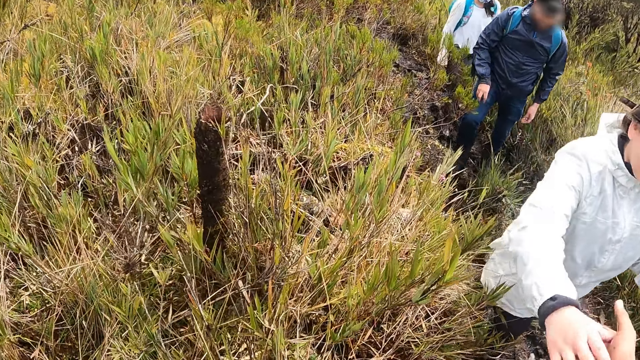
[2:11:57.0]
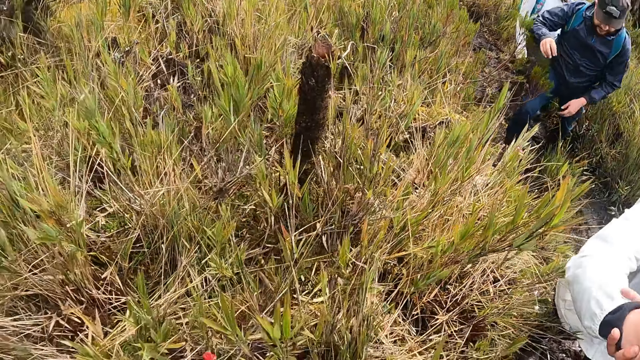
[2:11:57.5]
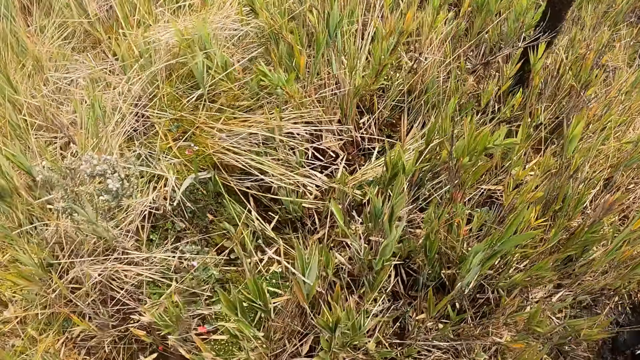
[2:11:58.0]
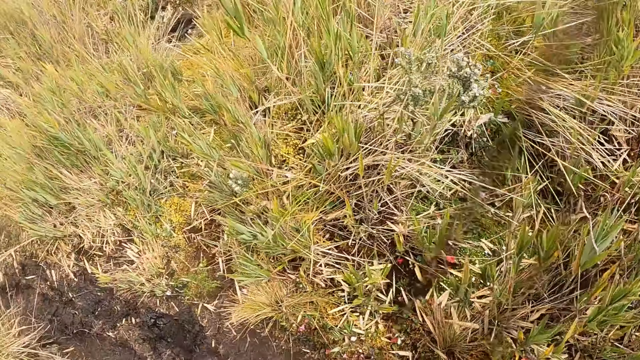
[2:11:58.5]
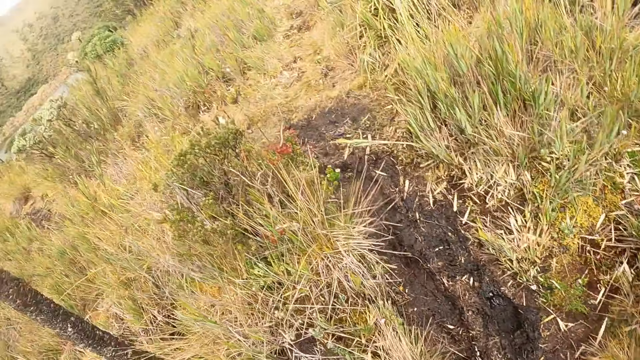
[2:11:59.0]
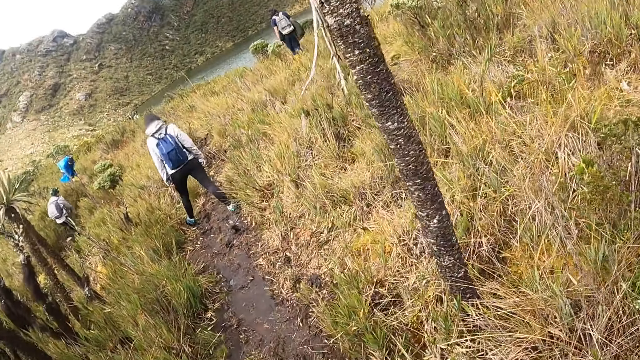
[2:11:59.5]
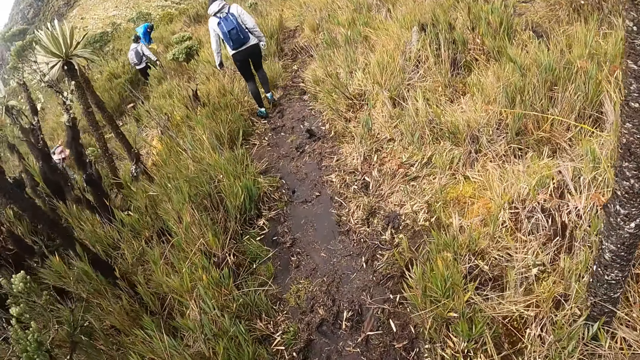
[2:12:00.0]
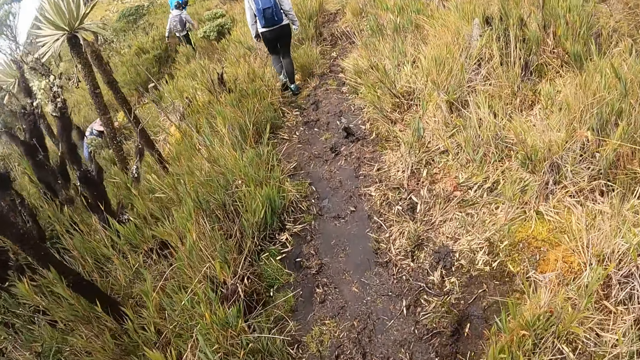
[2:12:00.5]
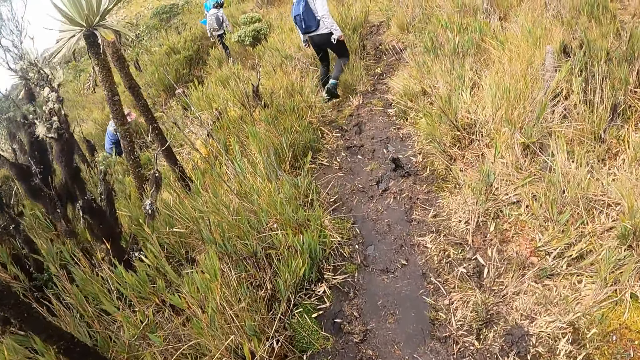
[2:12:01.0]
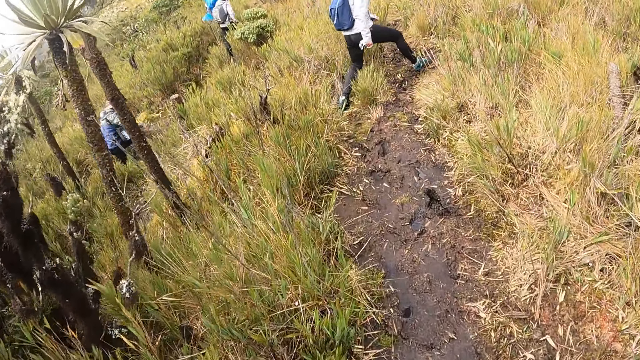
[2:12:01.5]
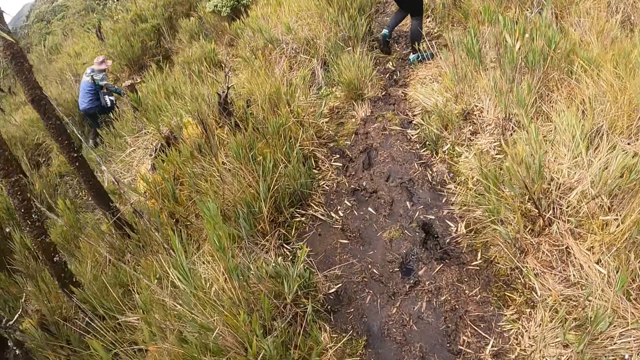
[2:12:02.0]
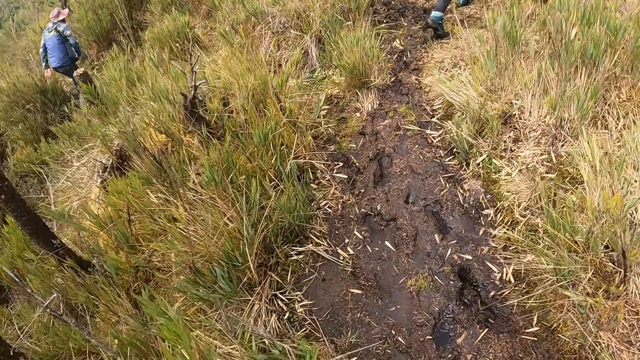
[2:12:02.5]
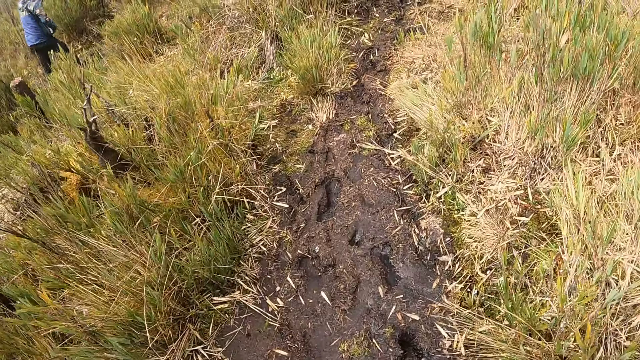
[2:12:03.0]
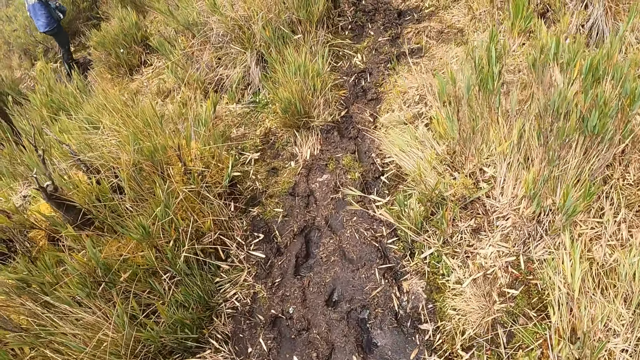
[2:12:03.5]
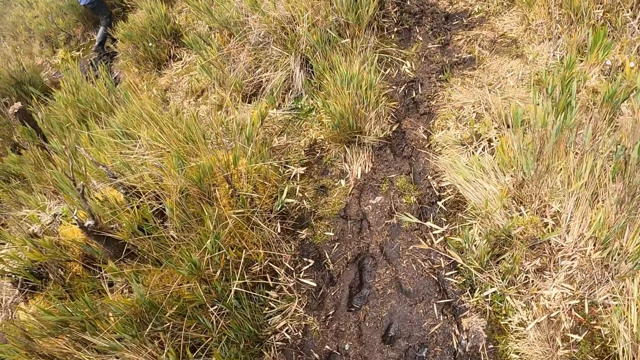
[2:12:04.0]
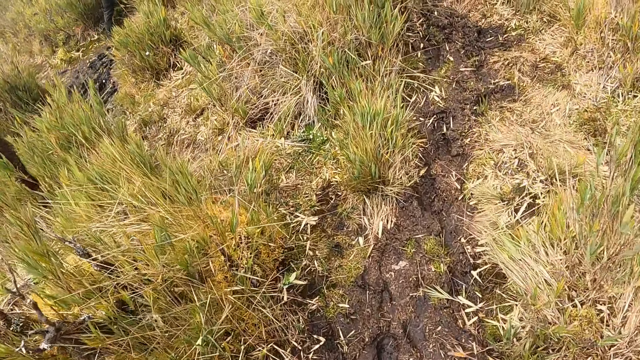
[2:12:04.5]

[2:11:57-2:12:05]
The camera wearer holds the woman's right hand in her right hand. She walks and climbs the mountain.

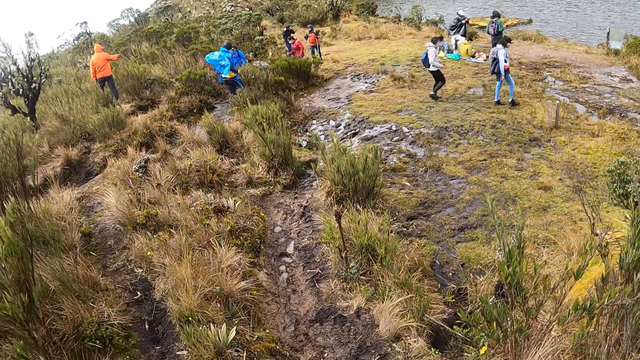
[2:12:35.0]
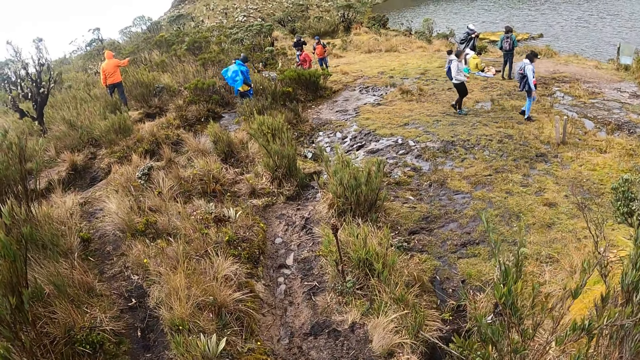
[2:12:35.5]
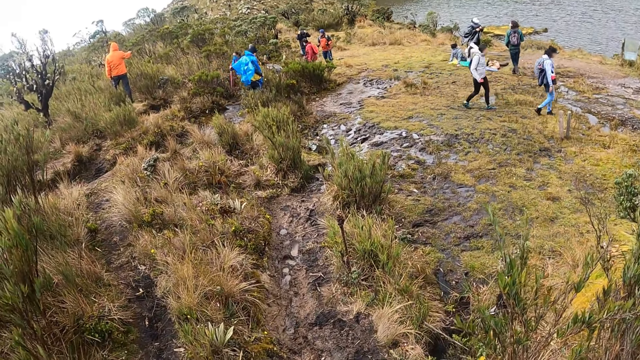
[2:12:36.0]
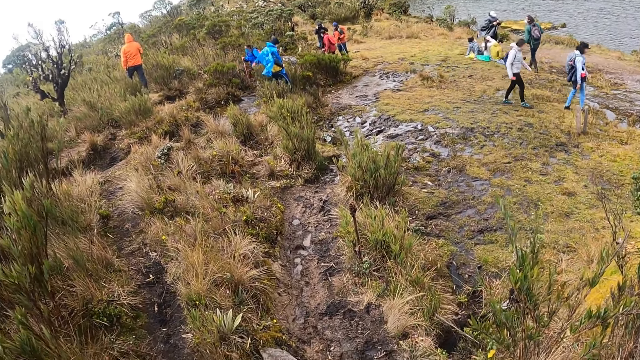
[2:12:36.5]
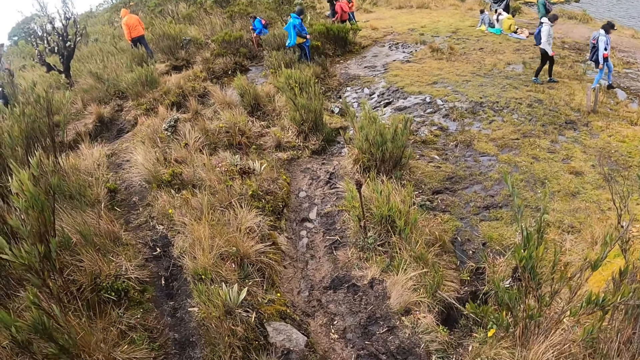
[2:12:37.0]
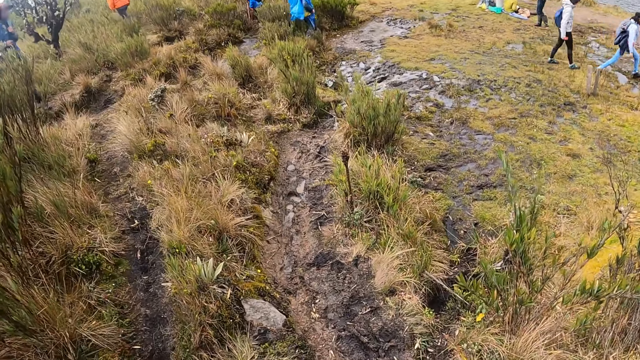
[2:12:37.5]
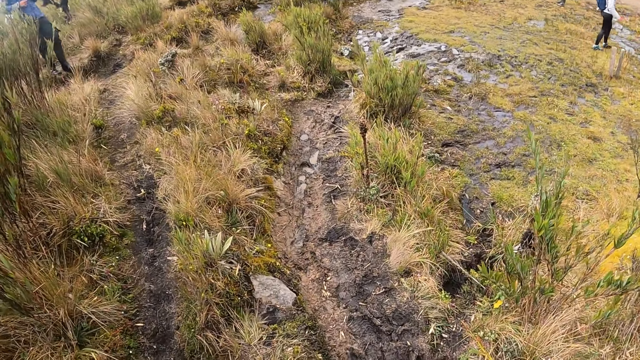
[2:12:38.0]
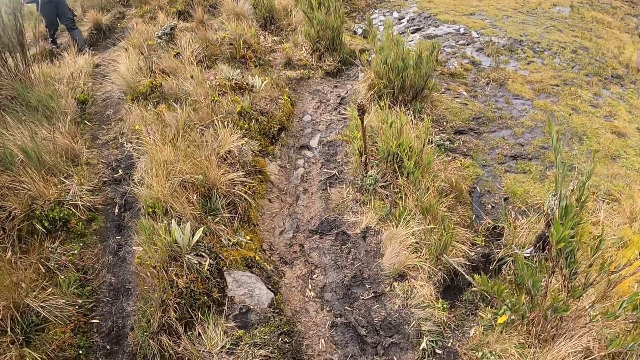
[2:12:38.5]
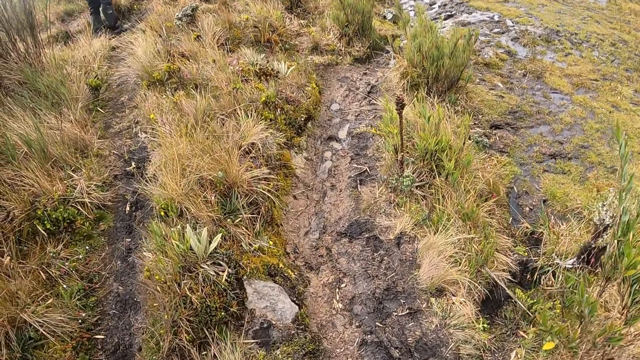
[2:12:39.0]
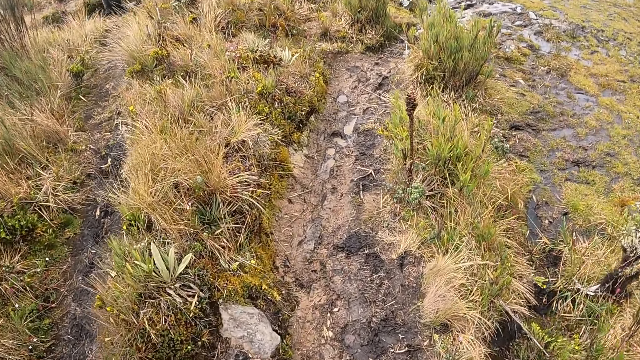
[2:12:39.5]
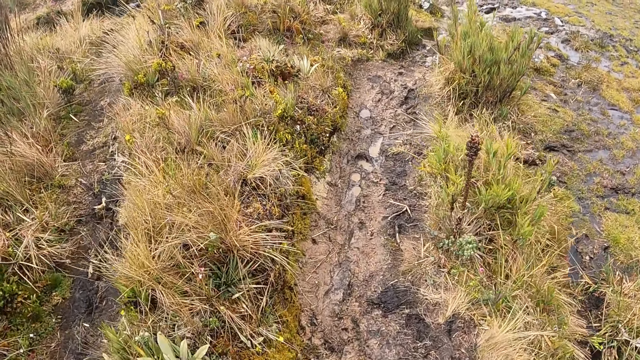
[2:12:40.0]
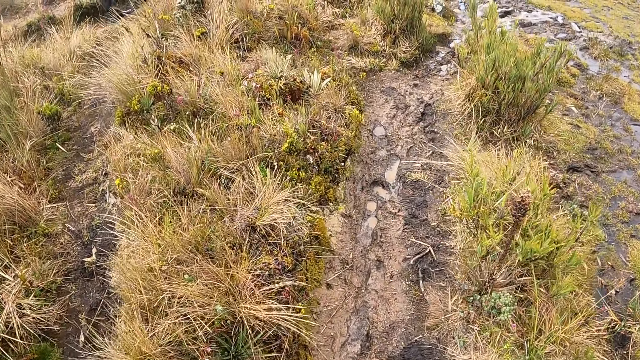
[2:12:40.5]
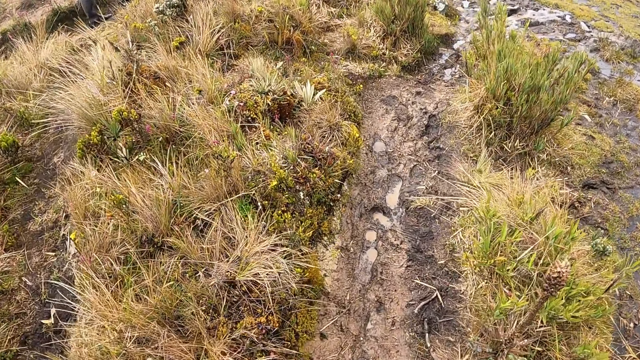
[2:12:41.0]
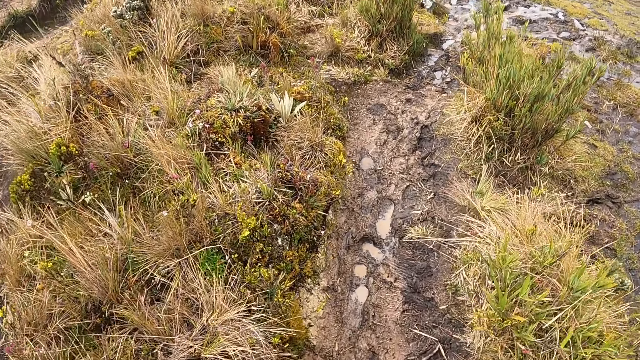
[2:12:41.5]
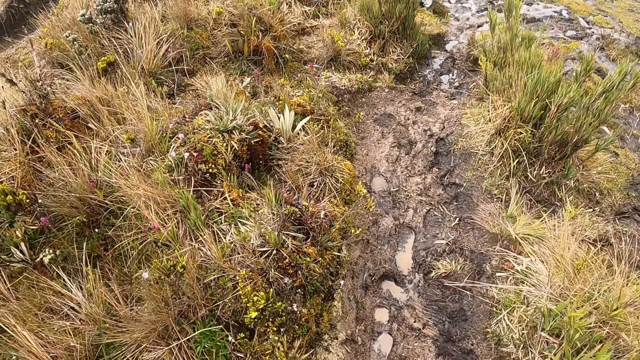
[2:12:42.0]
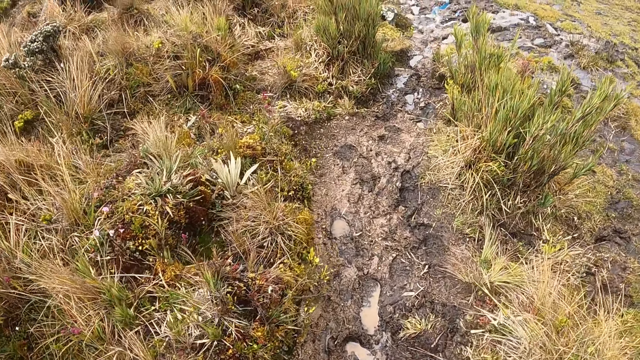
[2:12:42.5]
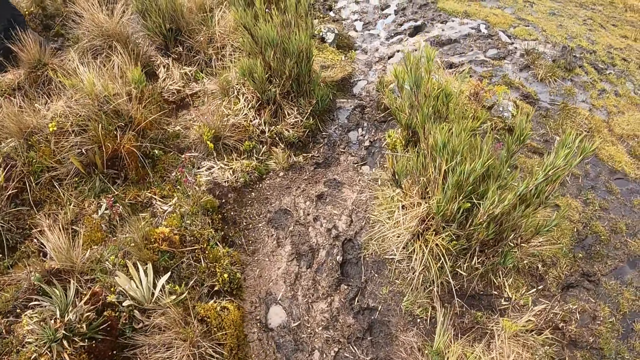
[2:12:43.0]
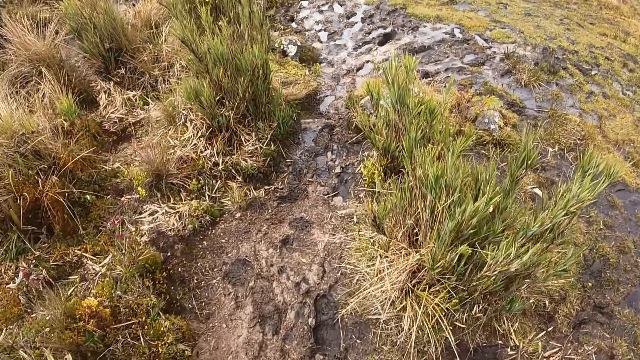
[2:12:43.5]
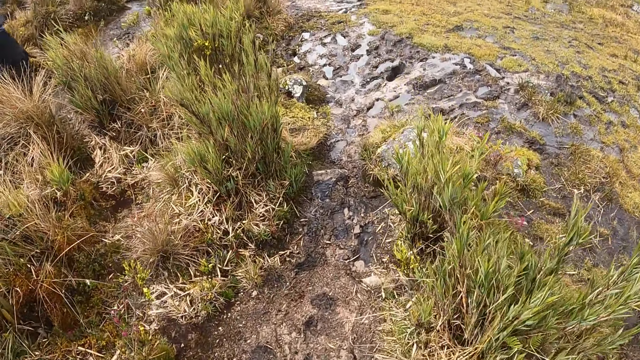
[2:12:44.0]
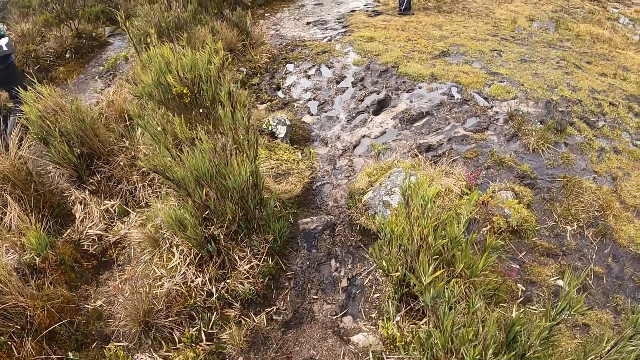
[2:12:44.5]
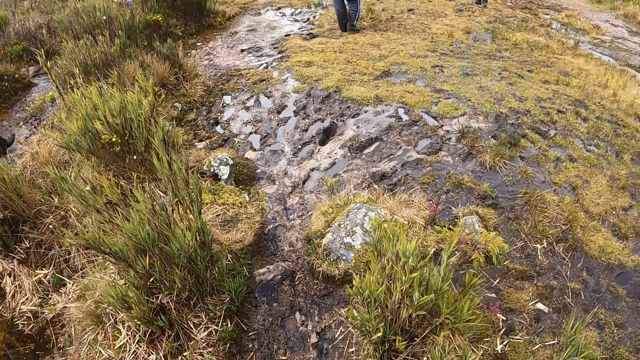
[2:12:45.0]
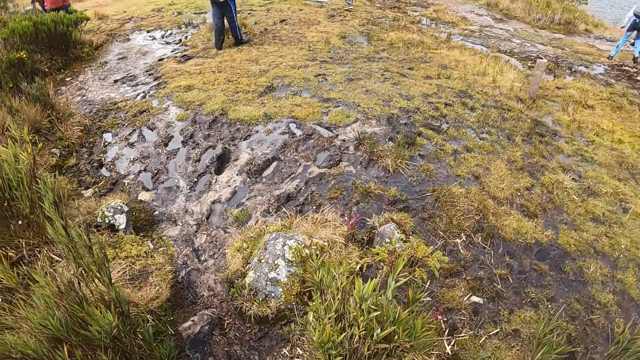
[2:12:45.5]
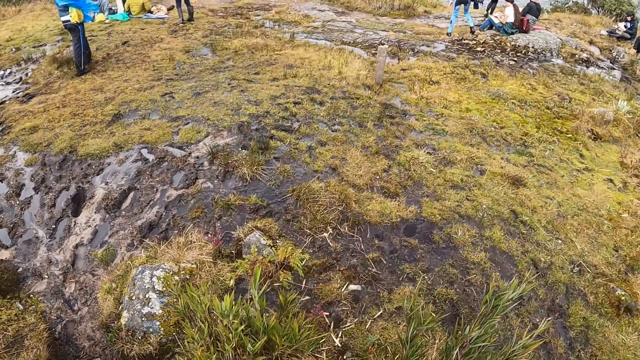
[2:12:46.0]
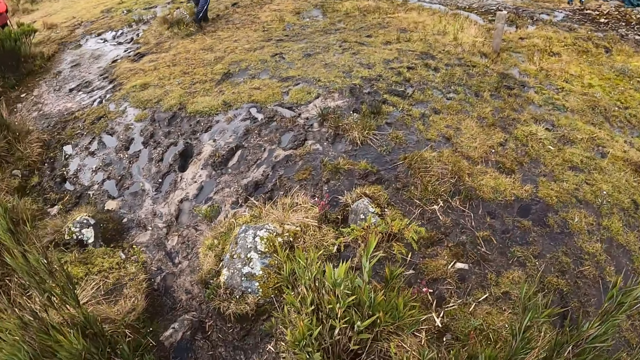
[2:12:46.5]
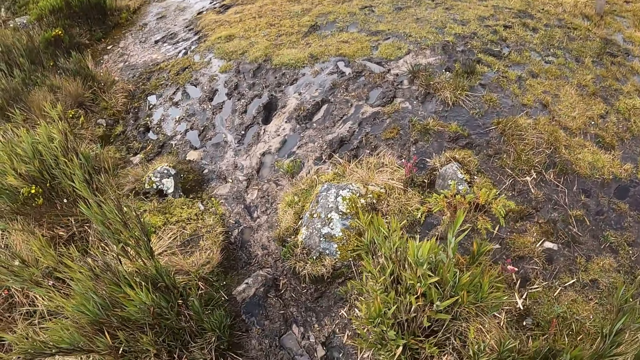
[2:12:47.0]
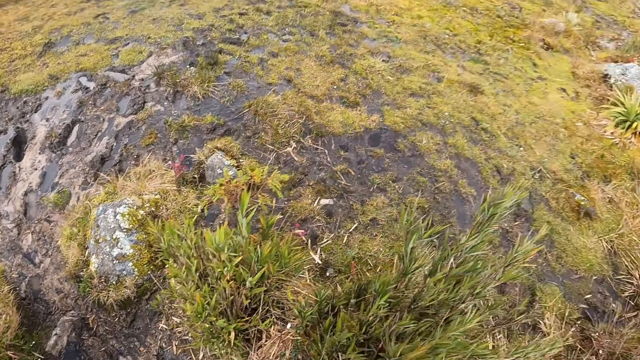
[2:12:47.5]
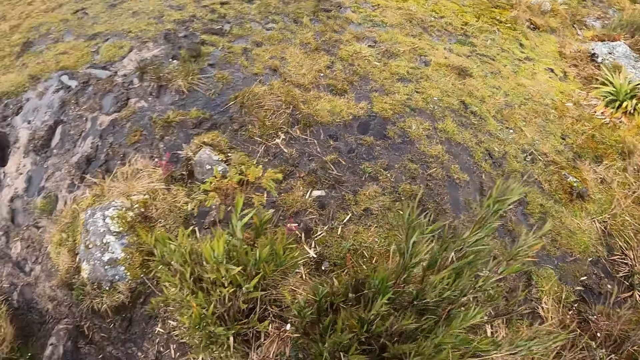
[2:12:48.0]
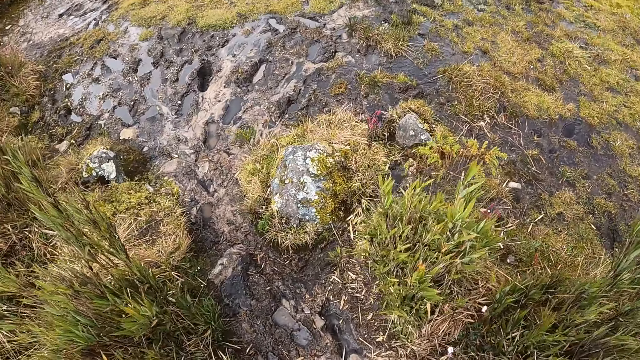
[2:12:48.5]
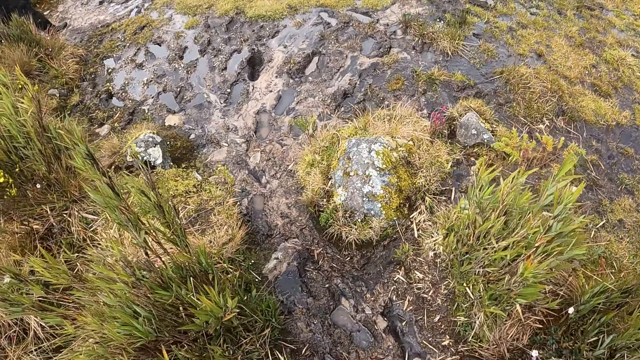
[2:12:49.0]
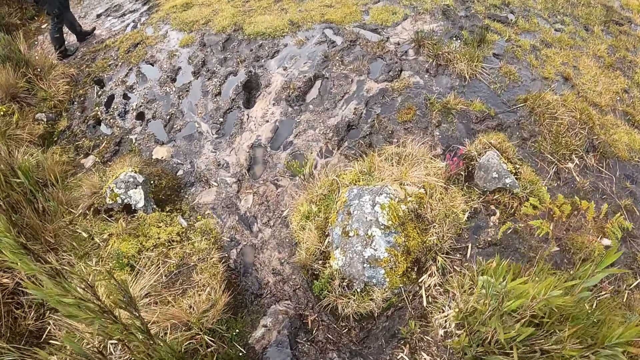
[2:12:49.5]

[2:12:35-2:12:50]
The camera wearer looks around. They walk around. They look around.
